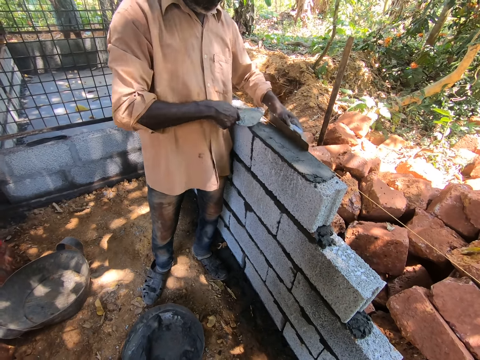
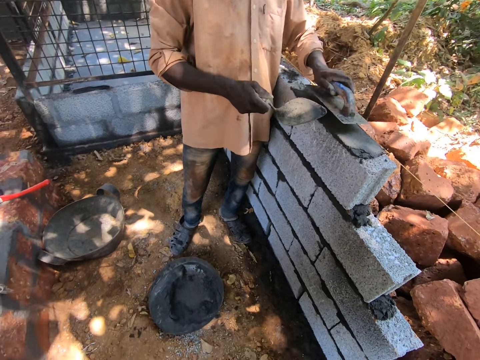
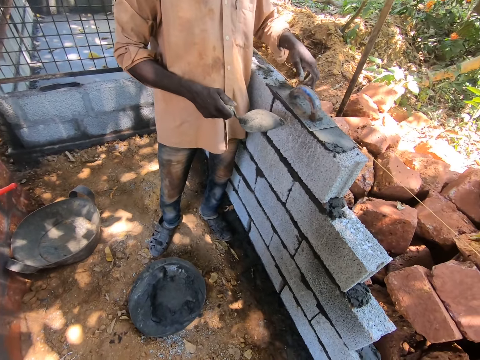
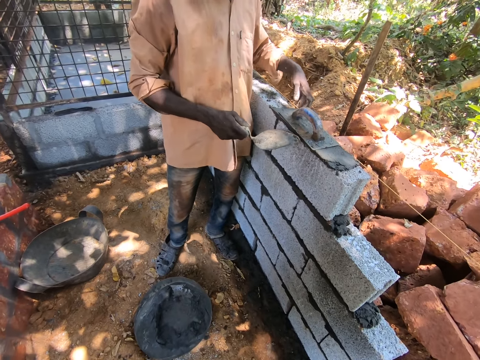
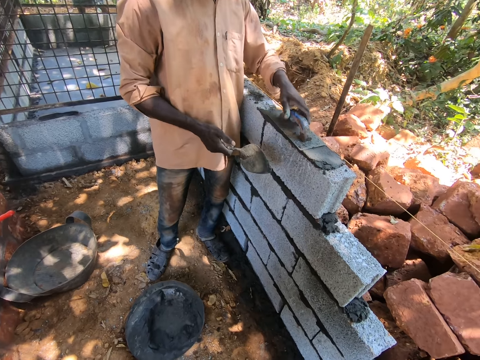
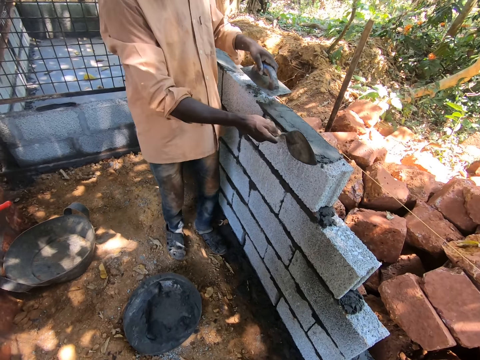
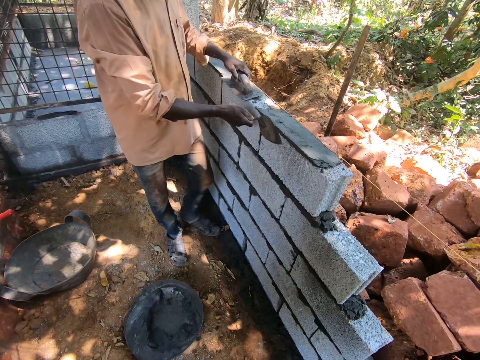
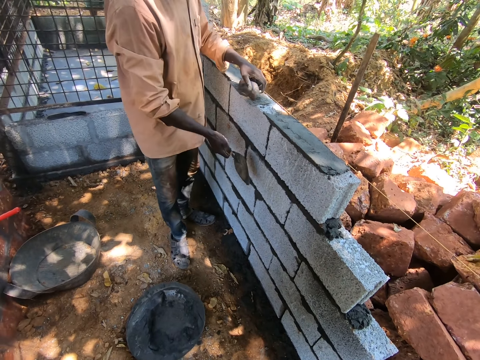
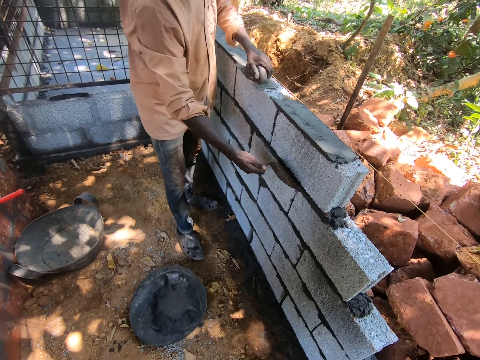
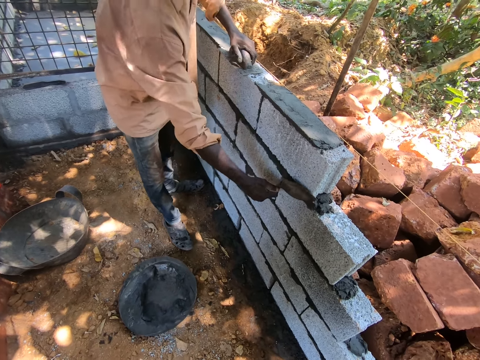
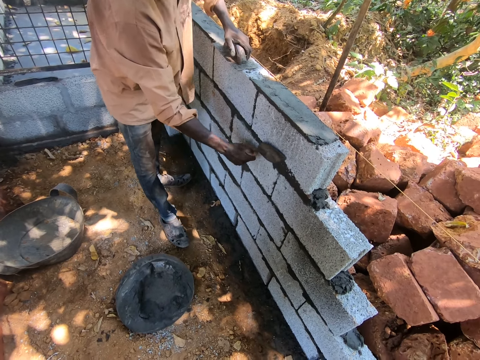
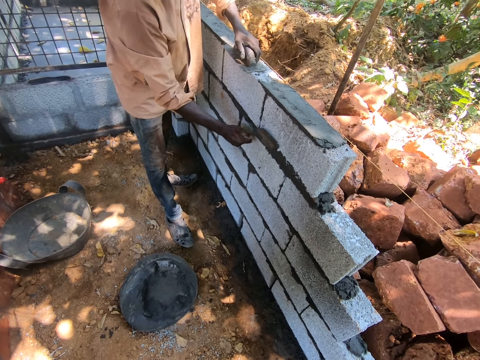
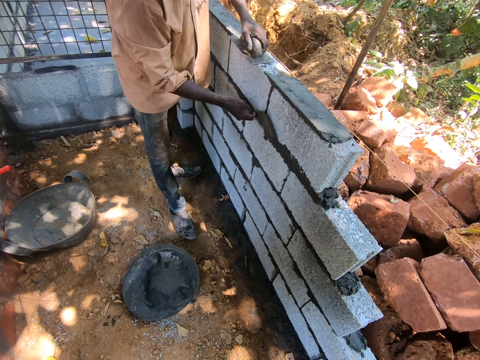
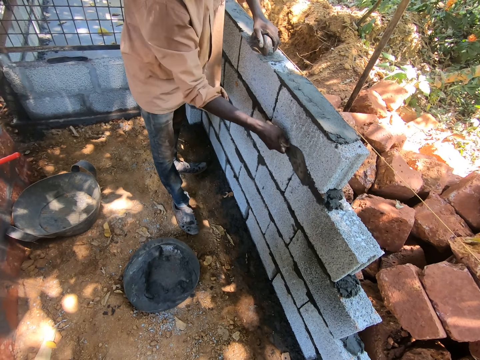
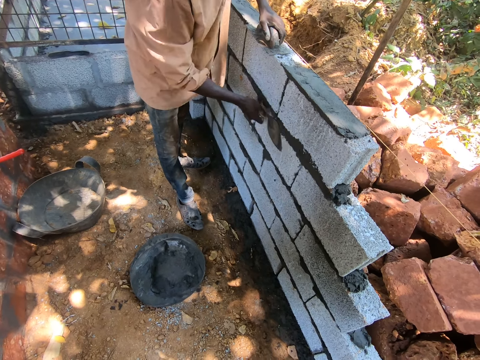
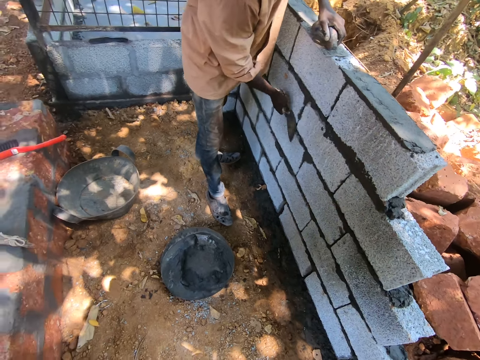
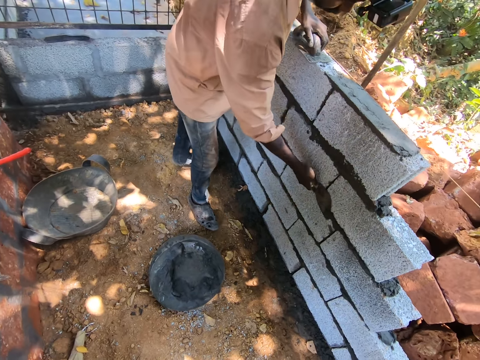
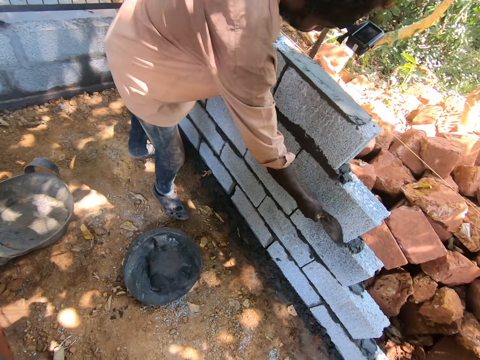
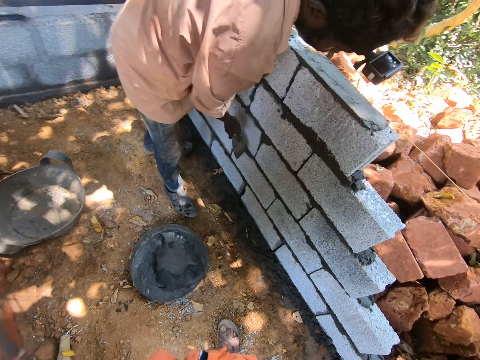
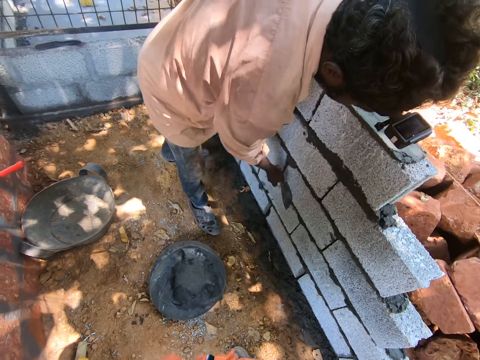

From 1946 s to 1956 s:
A man drops a trowel in his left hand on the surface of a concrete block. The man picks up the trowel from the surface of the concrete block with his left hand. The man drops the trowel in his left hand on the surface of the concrete block on the ground. The man smoothens the side.

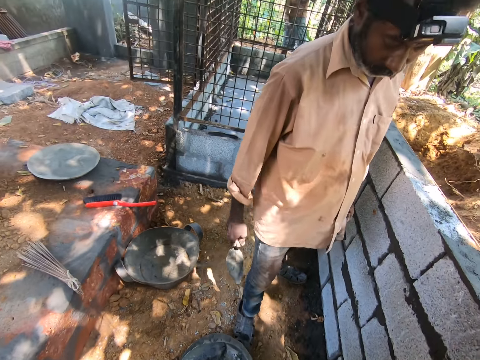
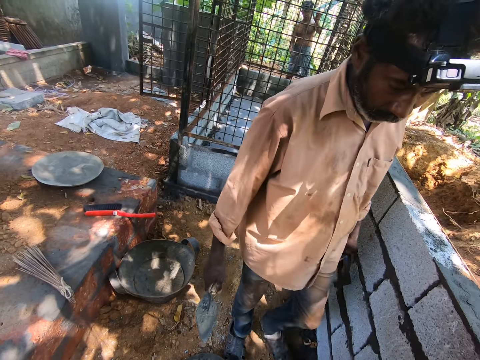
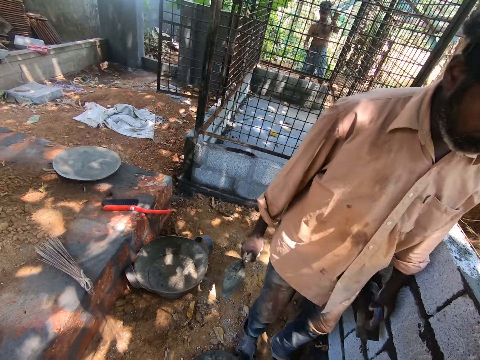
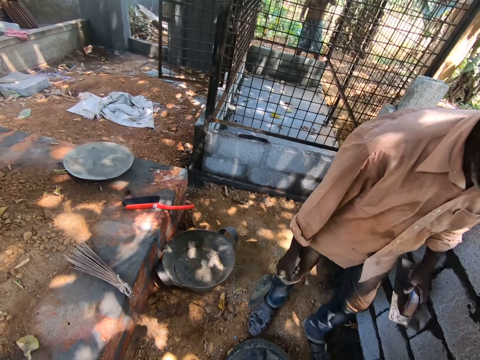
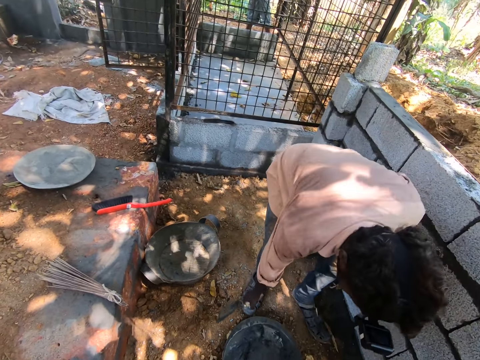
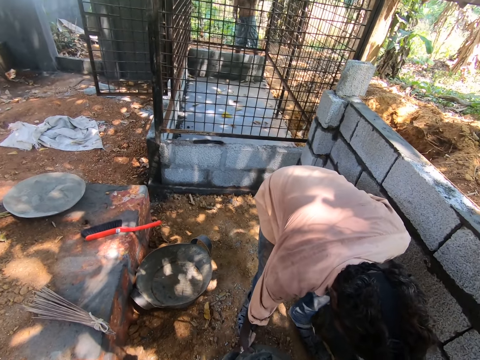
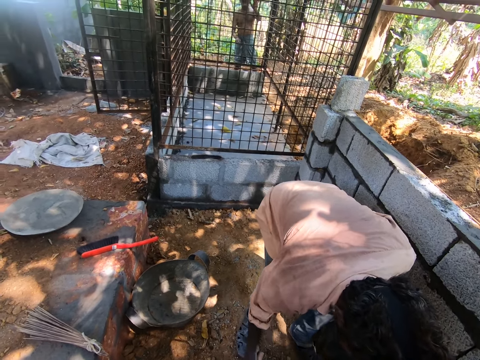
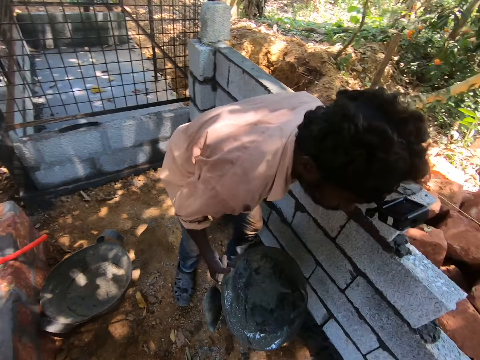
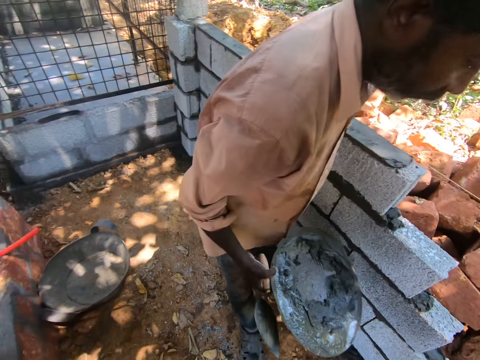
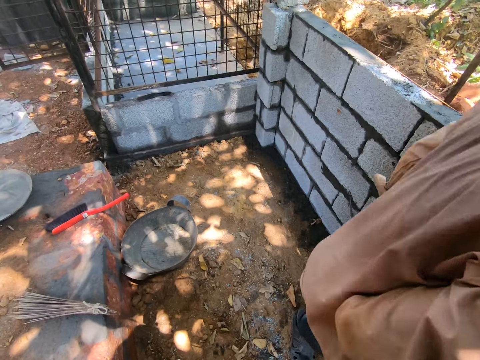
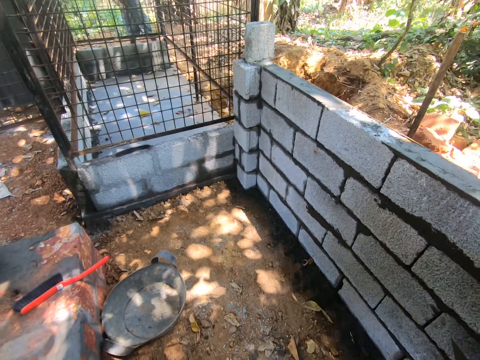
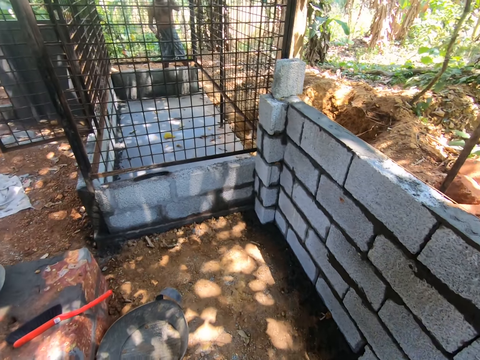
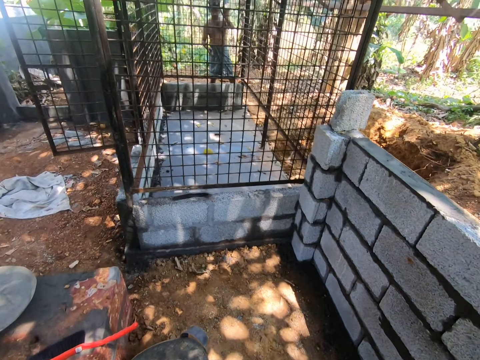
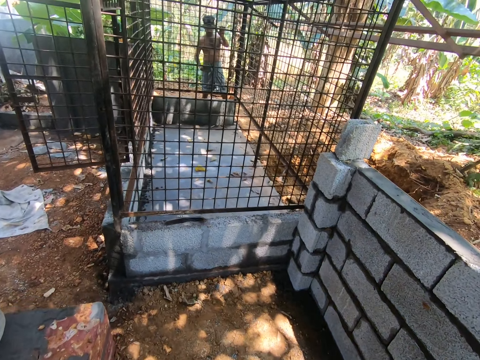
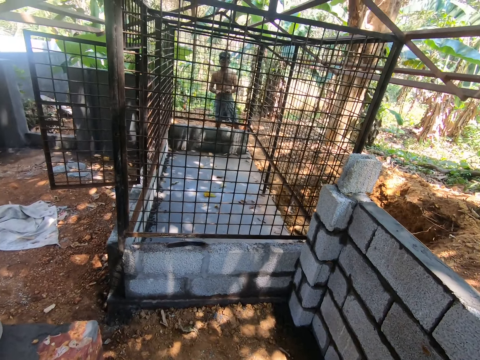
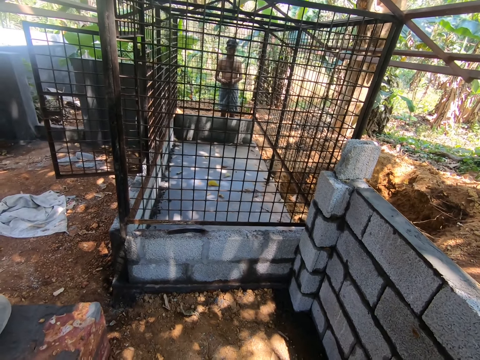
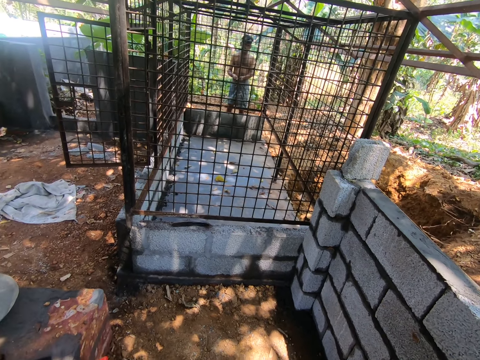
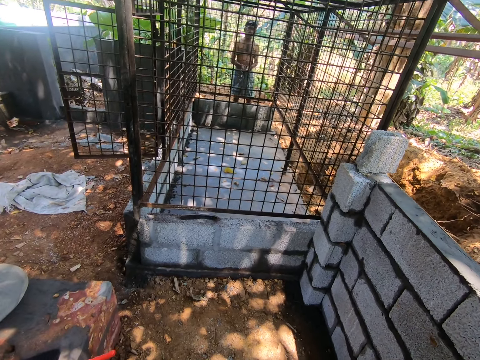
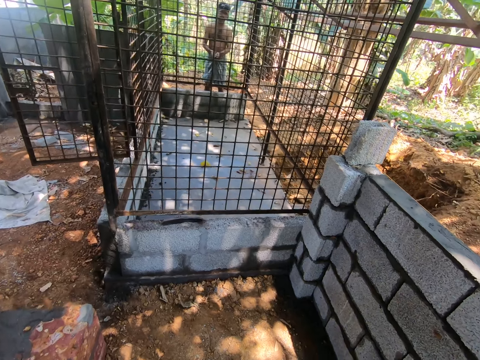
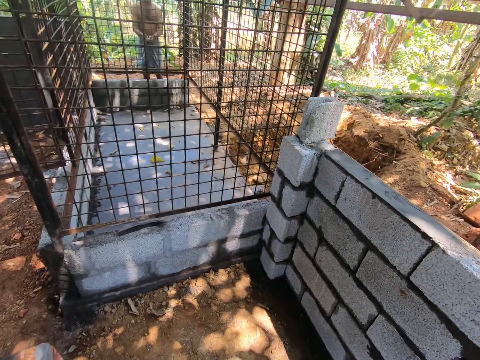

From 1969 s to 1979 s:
The man brushes the cage with the brush in his right hand. Another man picks up a head pan from the ground with his right hand. A man carries a concrete tray. The camera wearer interacts with the first man.

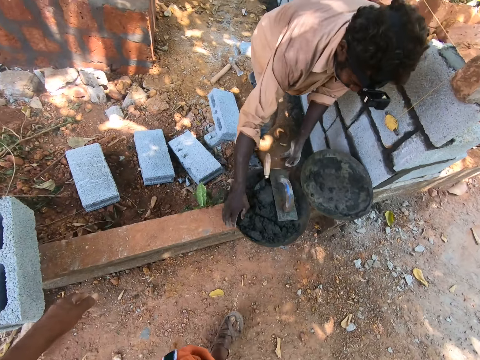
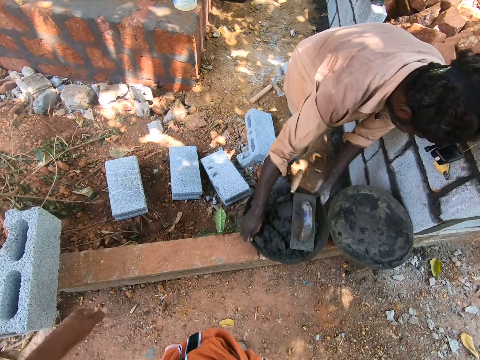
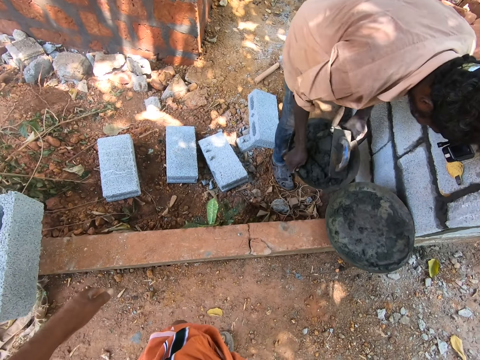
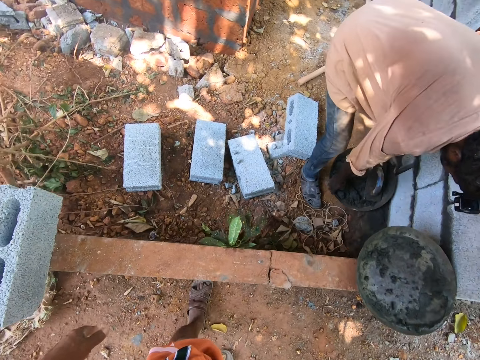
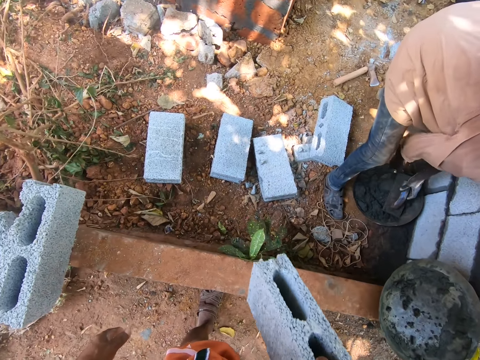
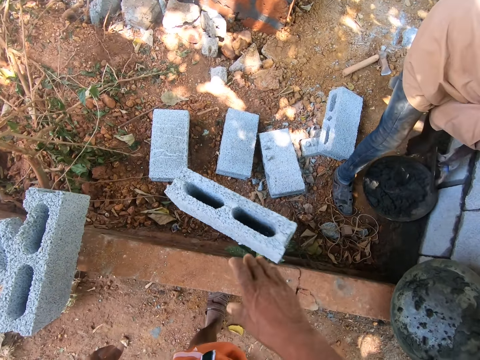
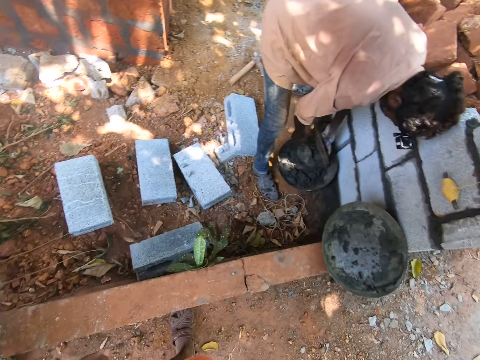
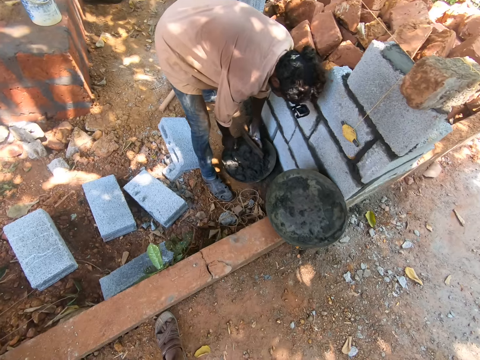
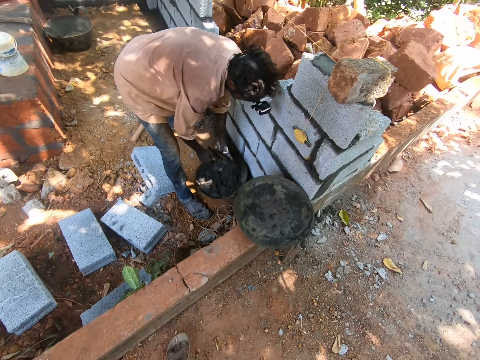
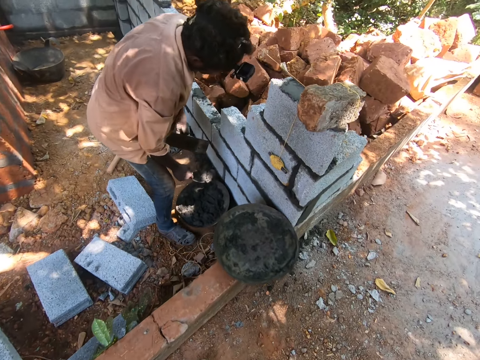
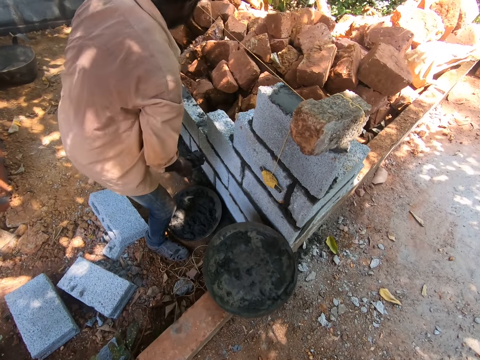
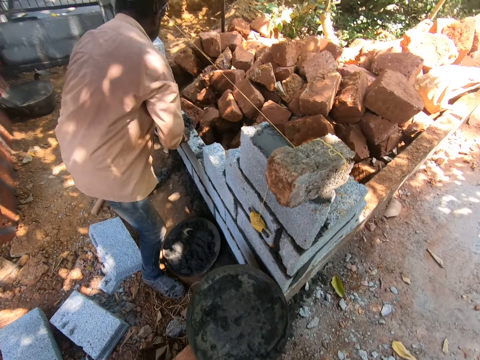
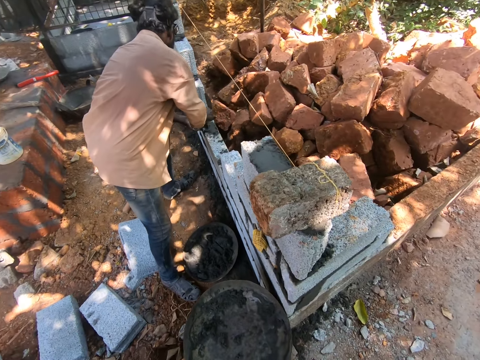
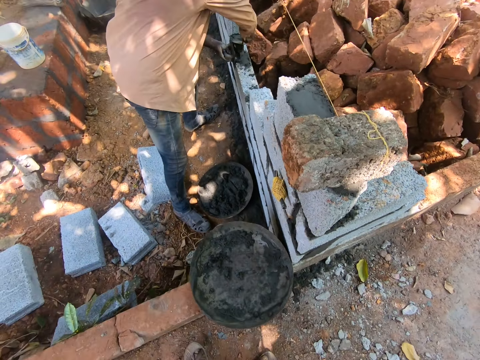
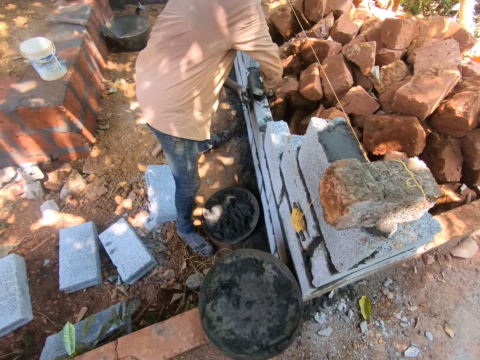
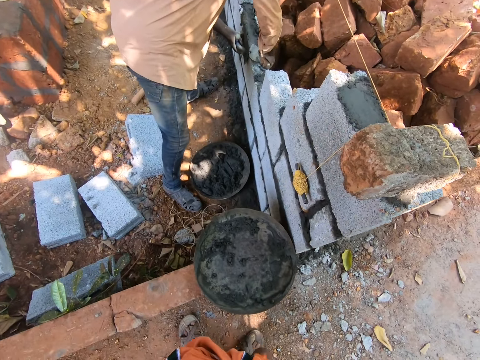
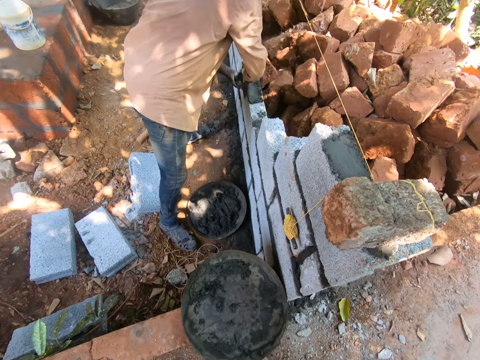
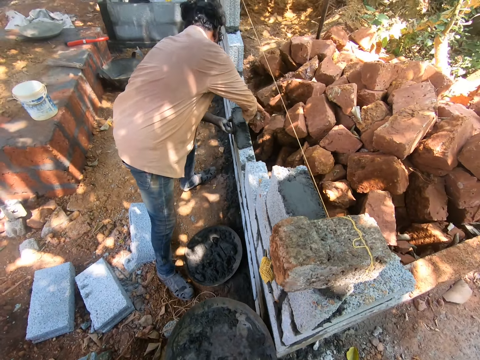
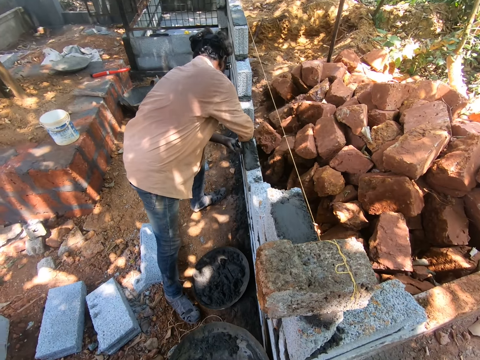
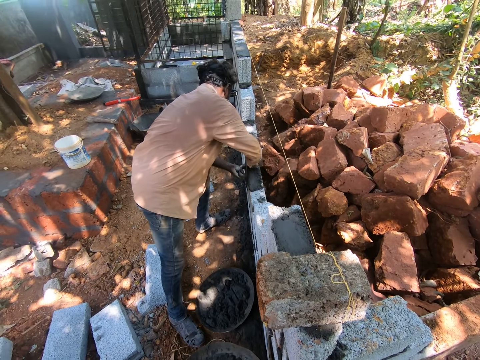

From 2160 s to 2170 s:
The man carries the head pan with both hands from the fence. The man drops the head pan on the ground with both hands. The man stirs the cement in the head pan with the trowel in his right hand. The man picks up the trowel from the head pan on the ground with his left hand. The camera wearer throws the concrete block in his right hand on the ground. The man picks up the trowel from the head pan on the ground with his right hand, scoops cement from the head pan on the ground with the trowel in his right hand, and spreads the cement on the concrete block with the trowel in his right hand.
